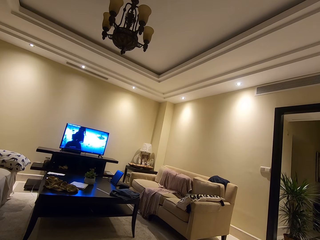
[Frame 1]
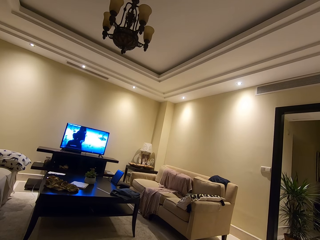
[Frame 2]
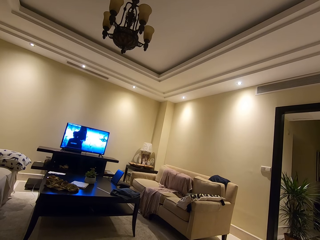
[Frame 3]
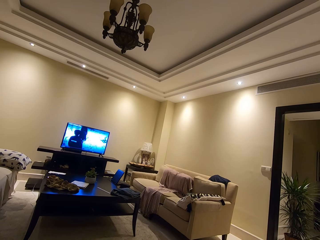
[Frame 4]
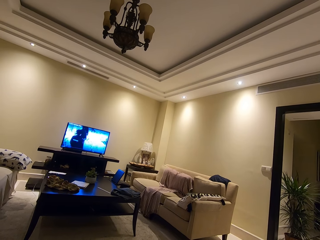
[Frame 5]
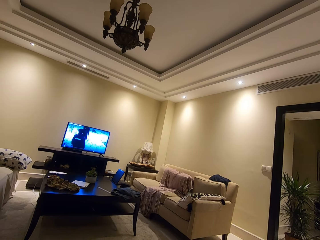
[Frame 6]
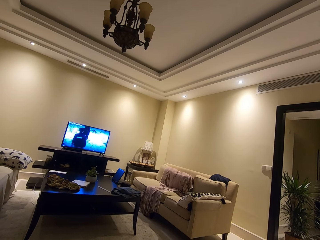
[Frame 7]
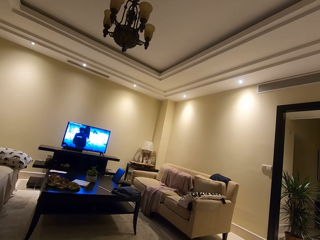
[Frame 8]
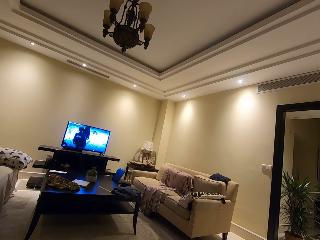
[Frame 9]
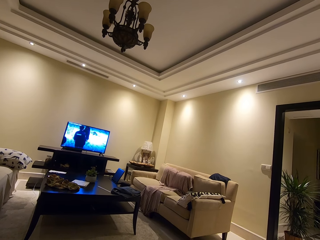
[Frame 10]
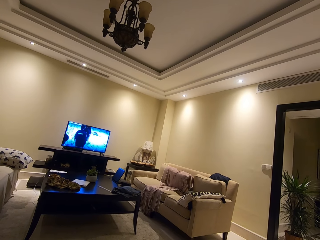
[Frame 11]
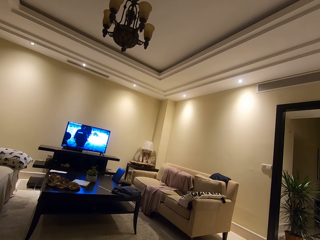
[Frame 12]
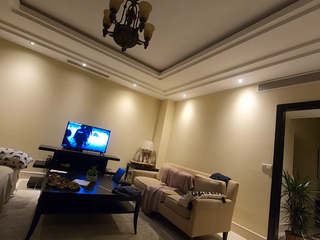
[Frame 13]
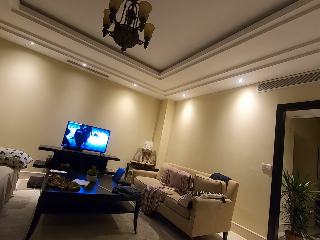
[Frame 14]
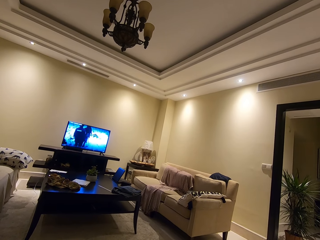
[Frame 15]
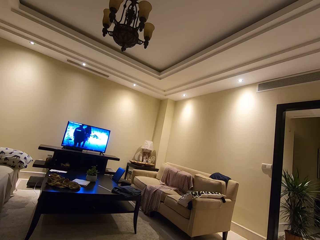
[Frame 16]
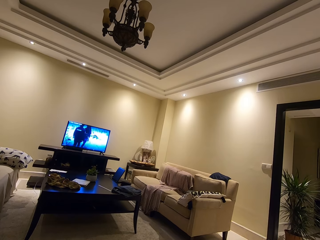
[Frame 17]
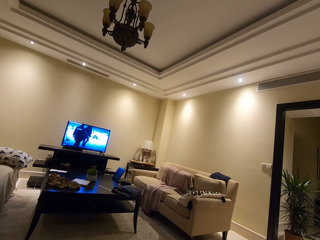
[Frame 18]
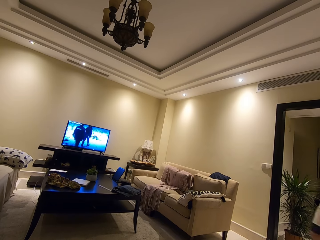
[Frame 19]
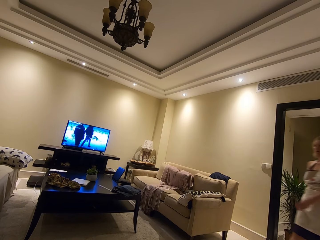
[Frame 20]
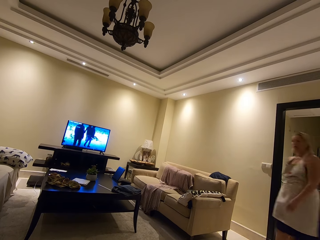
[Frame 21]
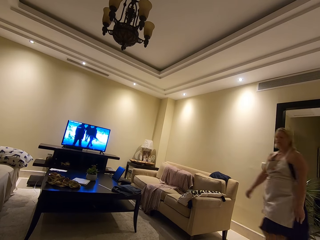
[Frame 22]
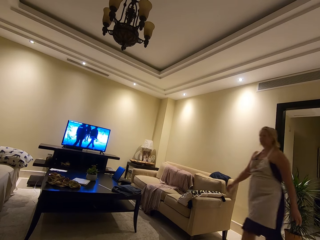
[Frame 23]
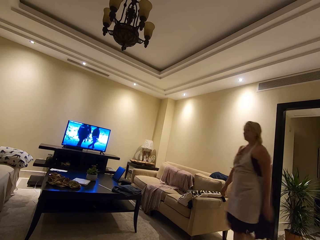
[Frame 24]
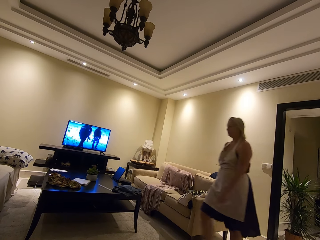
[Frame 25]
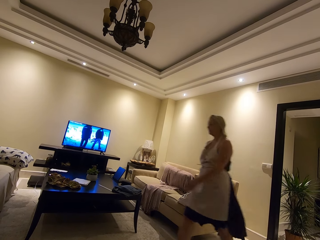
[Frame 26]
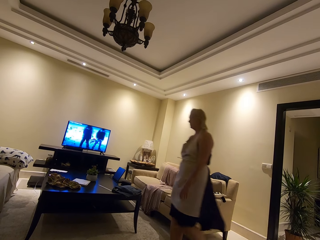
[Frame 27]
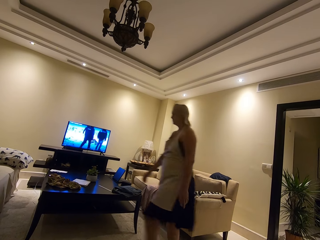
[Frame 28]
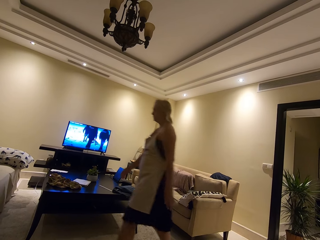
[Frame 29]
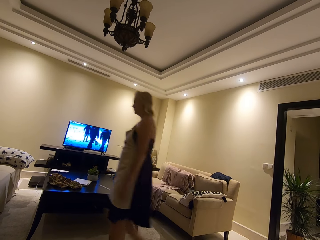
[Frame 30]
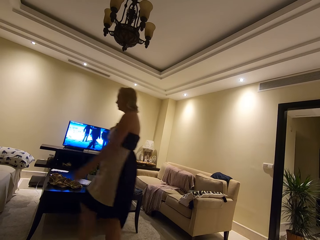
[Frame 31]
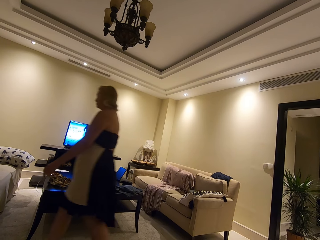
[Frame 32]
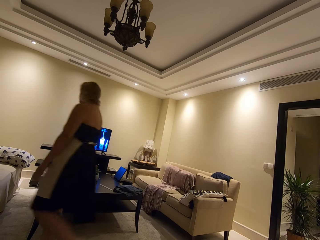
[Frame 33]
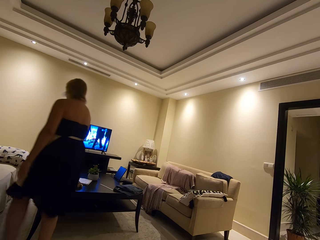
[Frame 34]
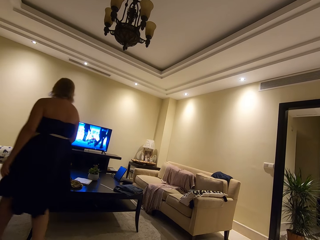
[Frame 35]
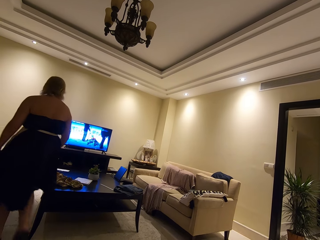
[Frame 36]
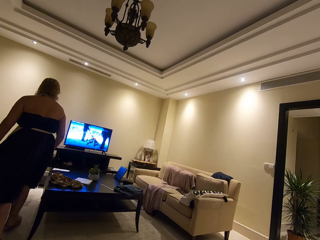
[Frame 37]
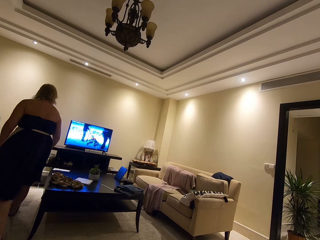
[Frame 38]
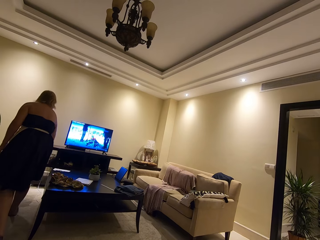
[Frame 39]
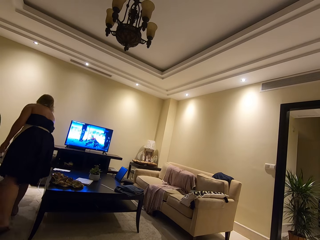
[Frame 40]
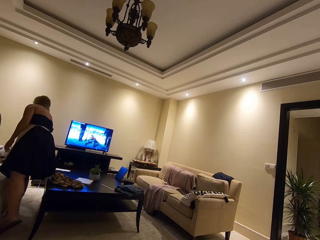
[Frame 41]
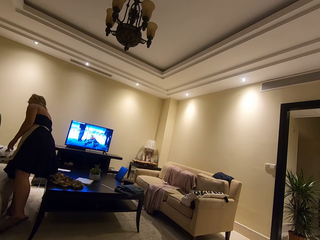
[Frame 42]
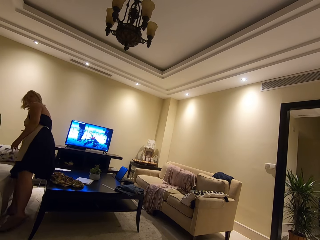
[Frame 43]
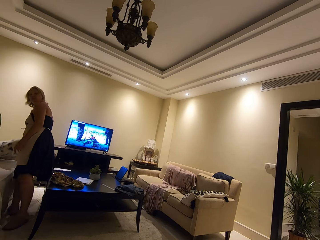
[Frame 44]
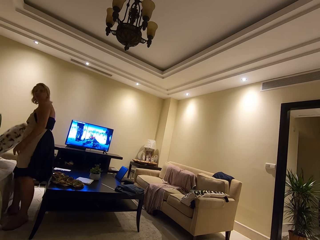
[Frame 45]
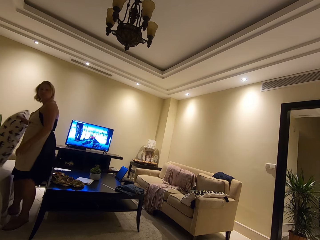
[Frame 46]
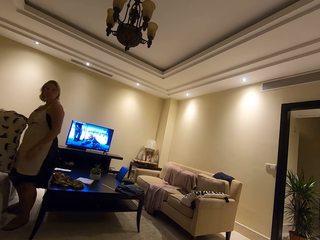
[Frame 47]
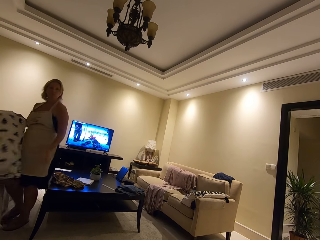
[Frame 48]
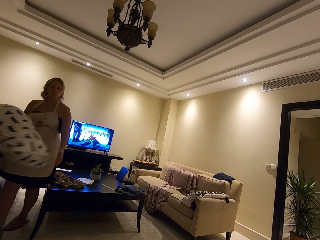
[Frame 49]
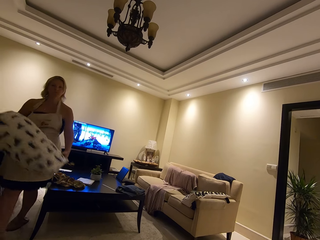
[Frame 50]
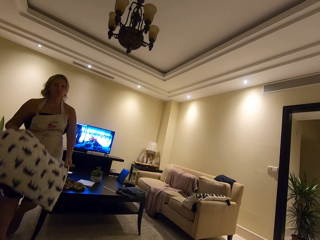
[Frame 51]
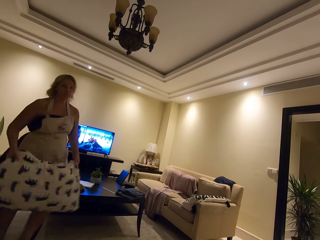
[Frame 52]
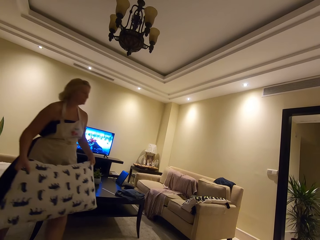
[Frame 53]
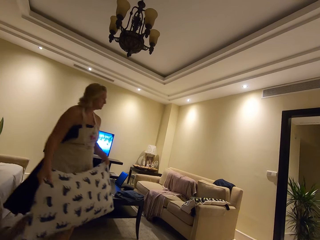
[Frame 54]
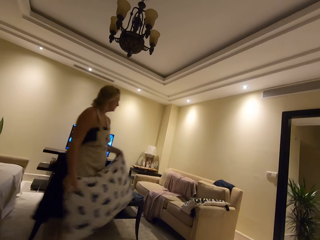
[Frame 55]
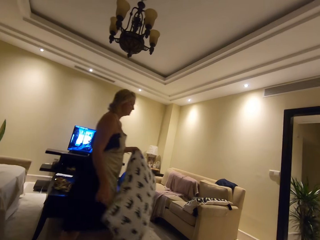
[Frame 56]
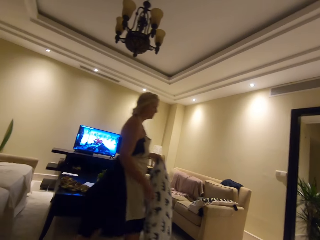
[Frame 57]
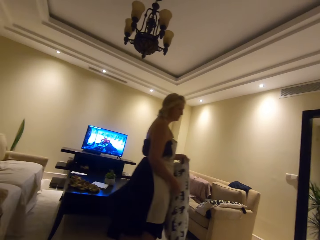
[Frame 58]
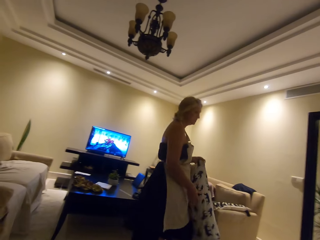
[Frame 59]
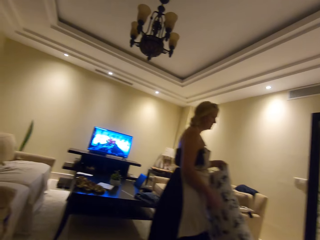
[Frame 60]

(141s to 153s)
A woman moves in the room. The woman lifts a pillow from the seat. The woman moves around the room.

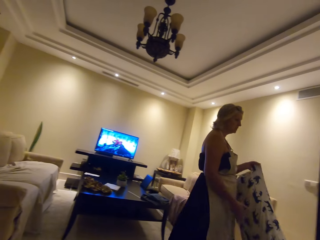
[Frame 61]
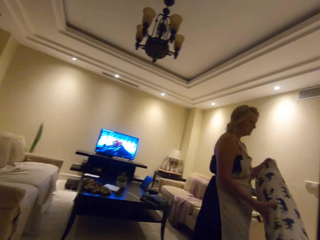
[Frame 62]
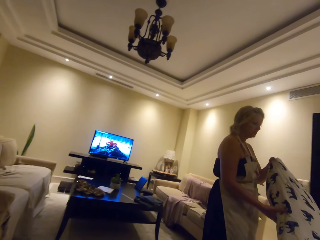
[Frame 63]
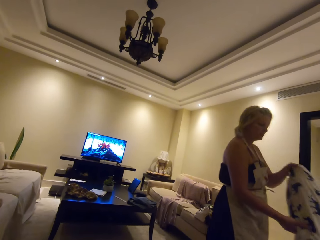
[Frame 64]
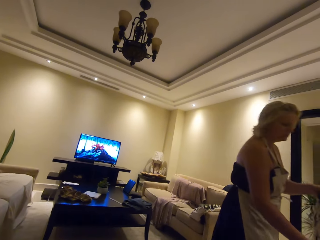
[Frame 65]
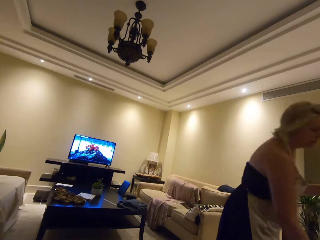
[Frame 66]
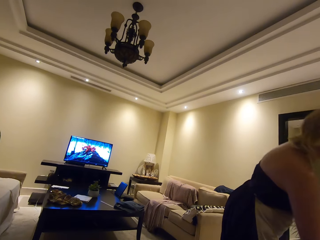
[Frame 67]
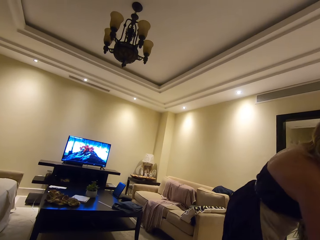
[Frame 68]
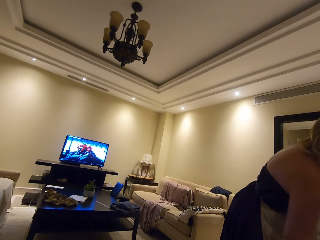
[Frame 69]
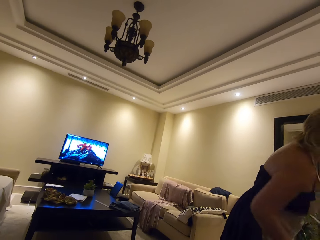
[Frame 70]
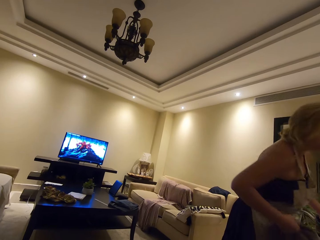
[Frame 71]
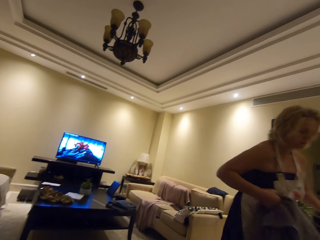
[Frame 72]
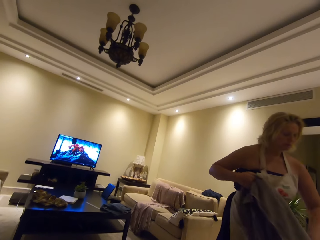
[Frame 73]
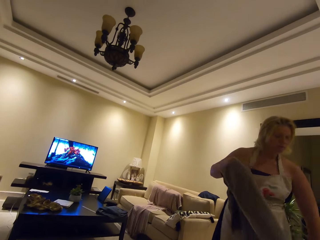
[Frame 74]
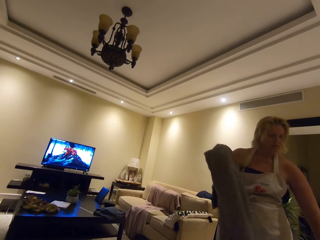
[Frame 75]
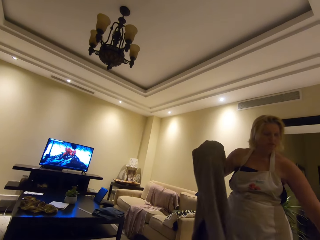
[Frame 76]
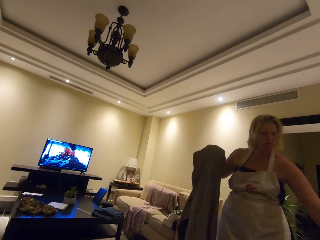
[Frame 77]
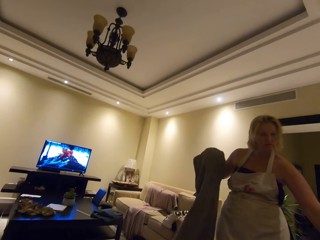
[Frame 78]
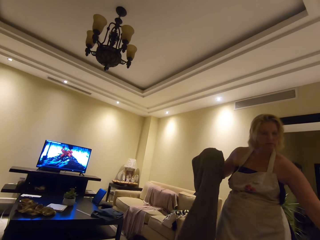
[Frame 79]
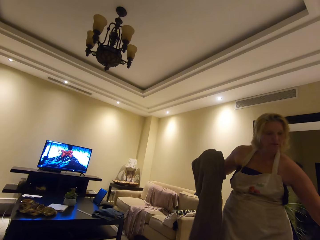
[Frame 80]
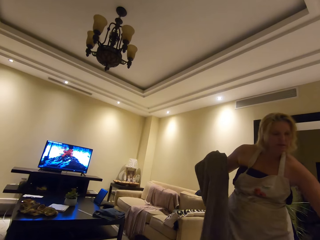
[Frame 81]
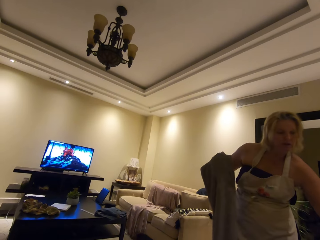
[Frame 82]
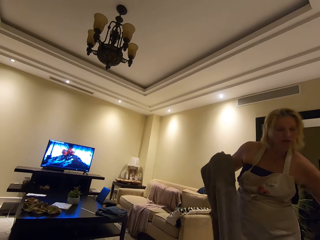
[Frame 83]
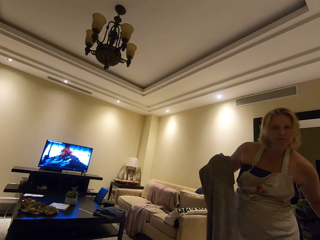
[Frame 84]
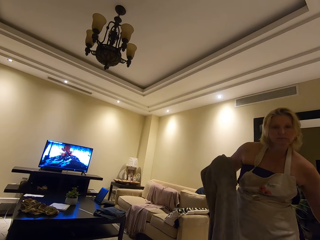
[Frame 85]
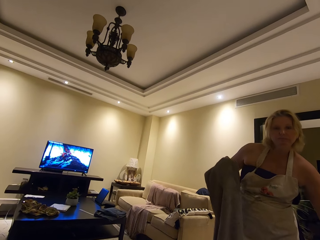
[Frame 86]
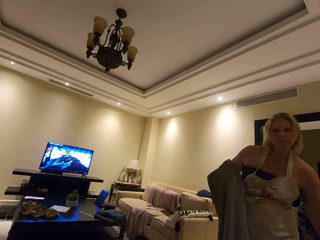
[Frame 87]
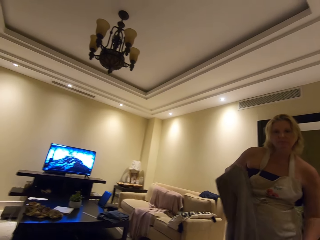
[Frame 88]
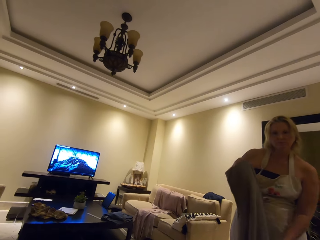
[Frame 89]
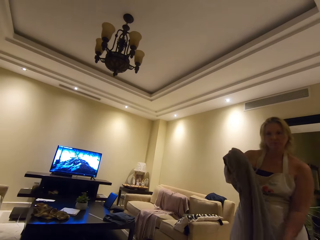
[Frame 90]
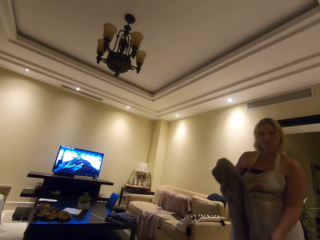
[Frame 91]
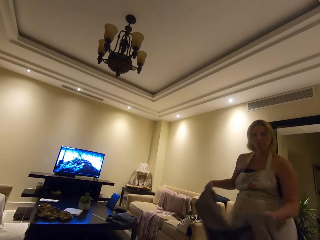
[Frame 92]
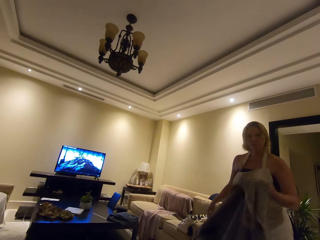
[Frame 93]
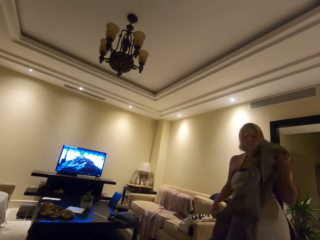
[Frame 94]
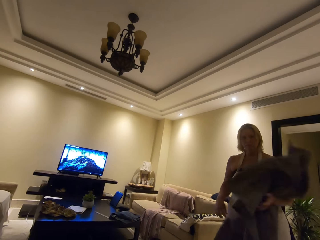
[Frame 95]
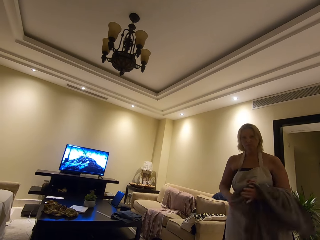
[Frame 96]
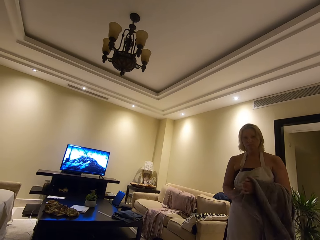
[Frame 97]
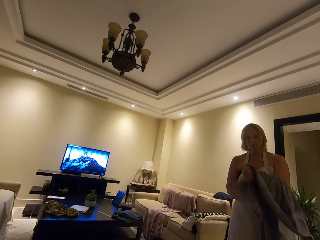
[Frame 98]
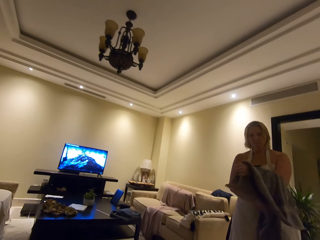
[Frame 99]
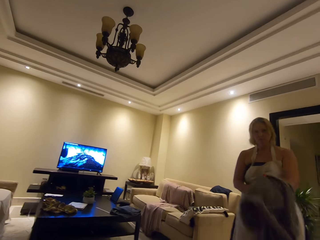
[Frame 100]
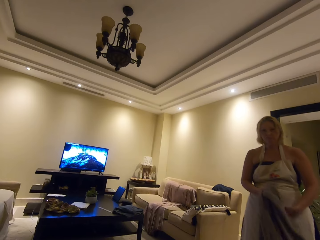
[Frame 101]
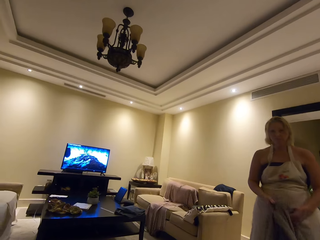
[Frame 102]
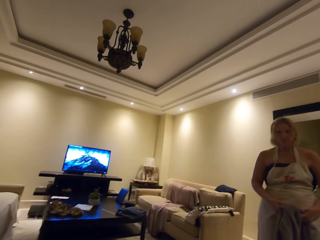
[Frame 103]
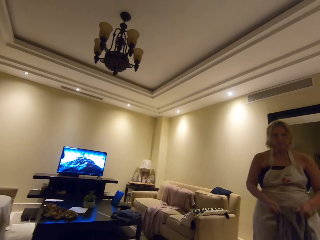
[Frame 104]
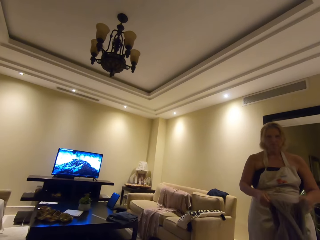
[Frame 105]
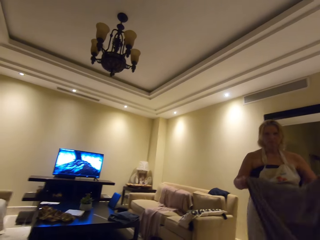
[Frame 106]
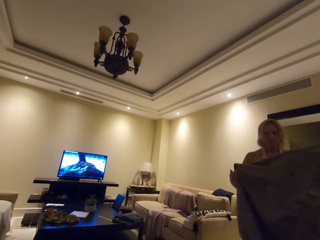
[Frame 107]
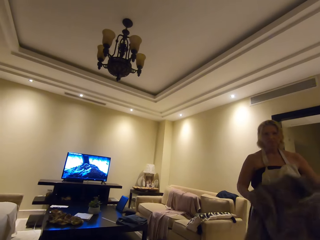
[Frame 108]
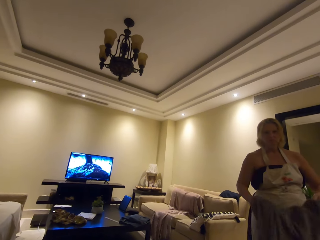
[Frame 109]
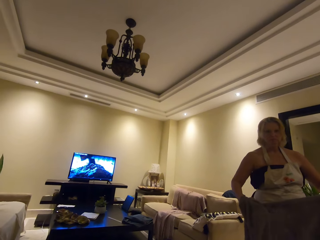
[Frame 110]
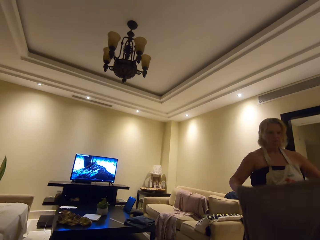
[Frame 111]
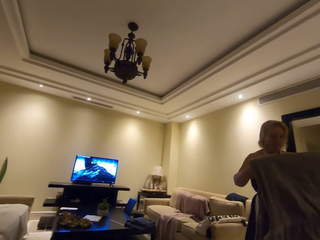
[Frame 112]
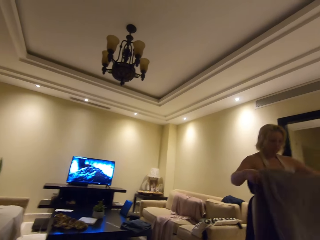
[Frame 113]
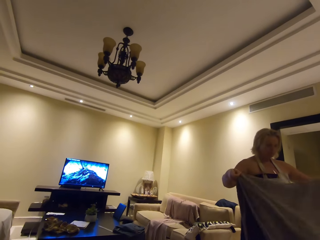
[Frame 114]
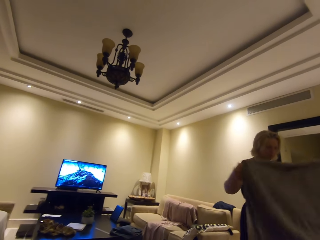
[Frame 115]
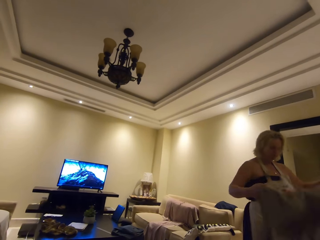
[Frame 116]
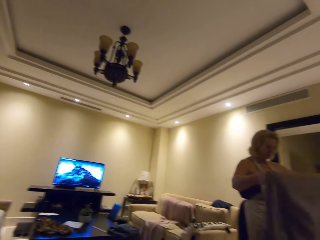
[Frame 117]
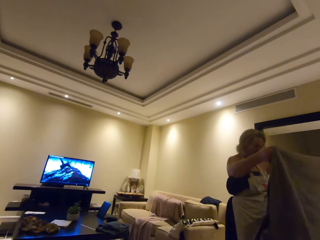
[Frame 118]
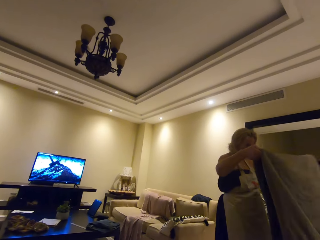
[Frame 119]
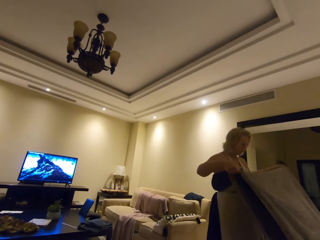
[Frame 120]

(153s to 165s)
A woman places a pillow on the seat. The woman lifts a piece of cloth from the seat. The woman folds the piece of cloth.
